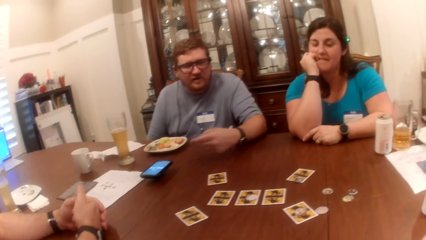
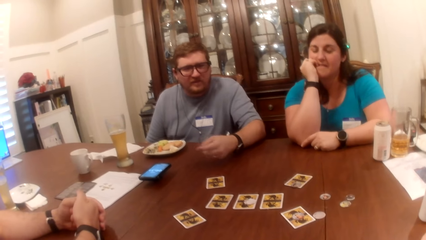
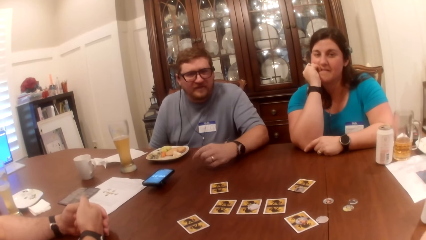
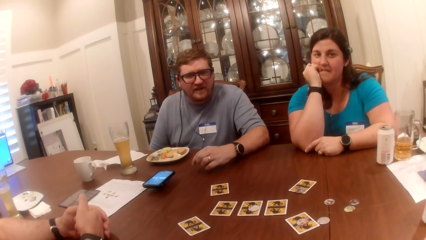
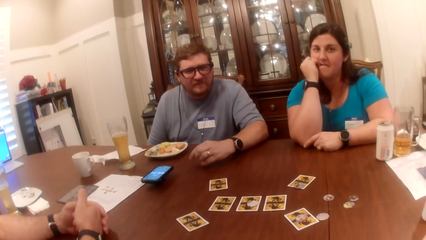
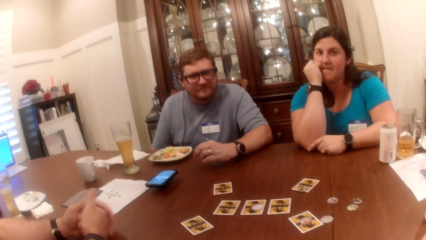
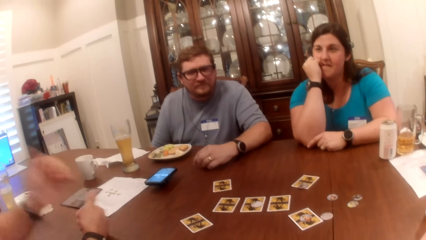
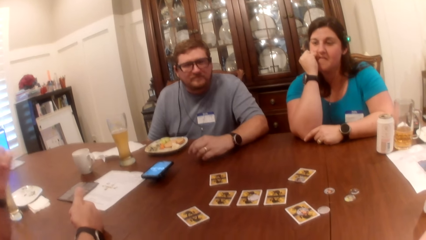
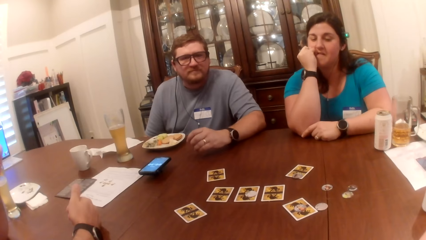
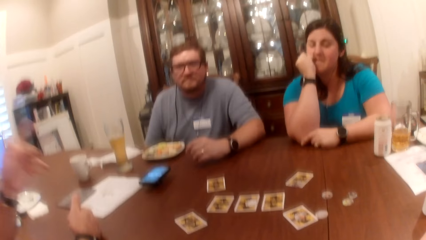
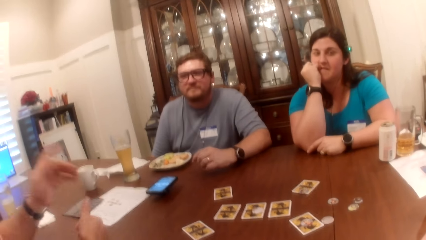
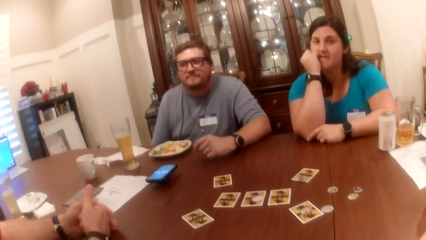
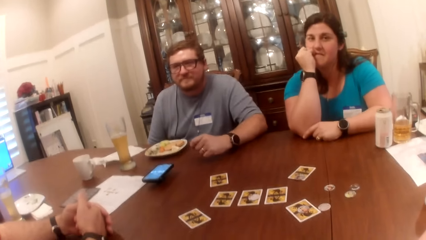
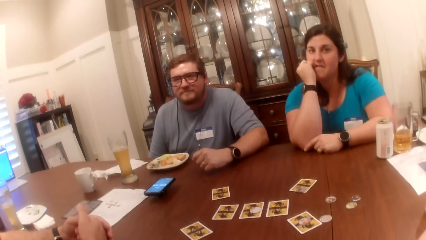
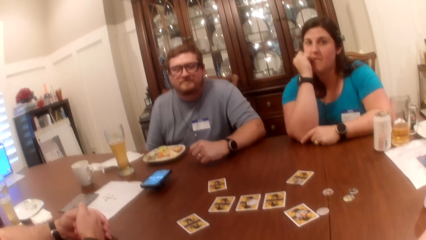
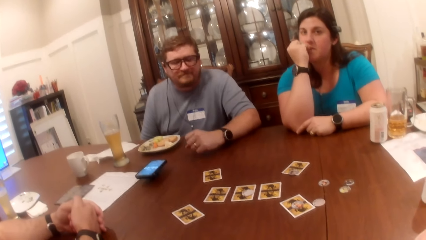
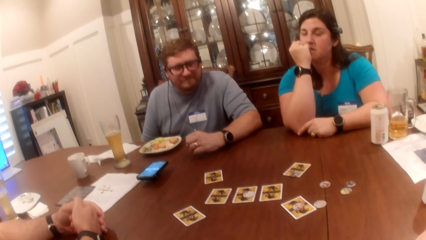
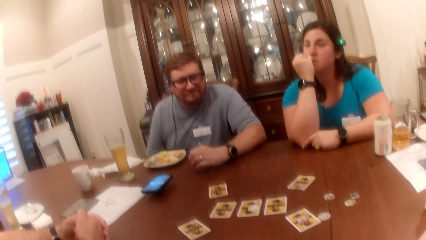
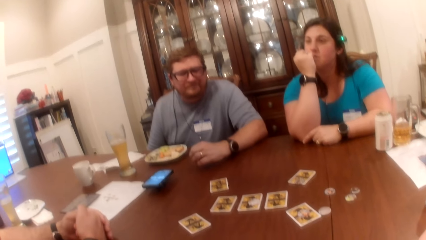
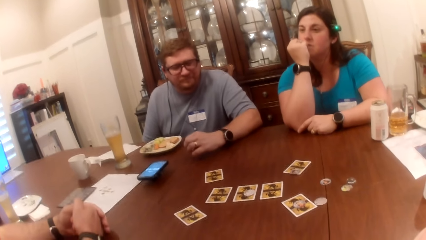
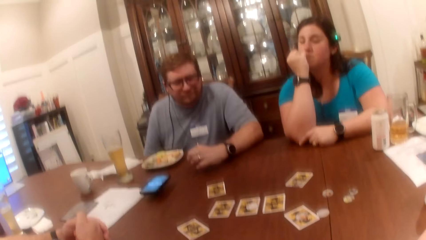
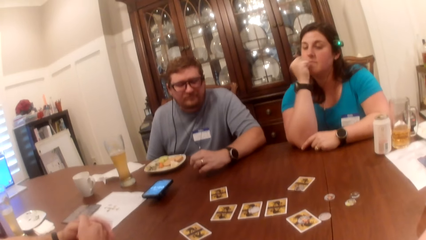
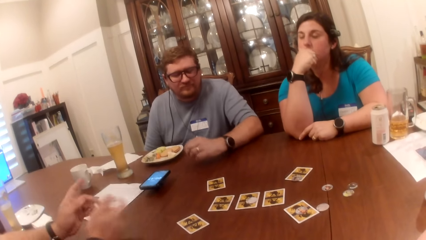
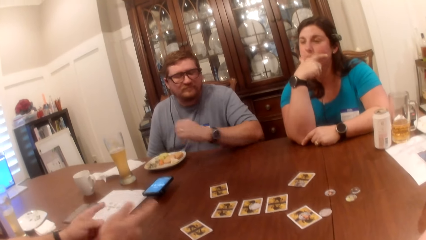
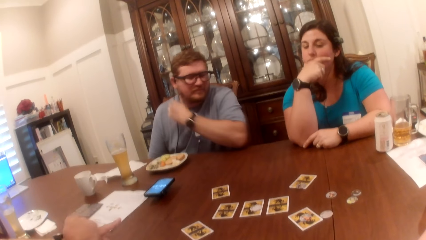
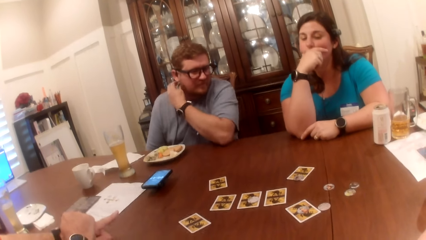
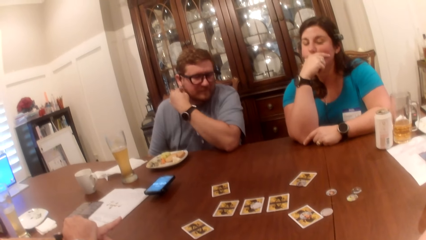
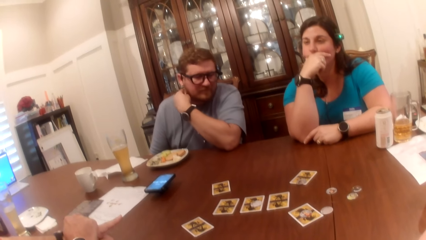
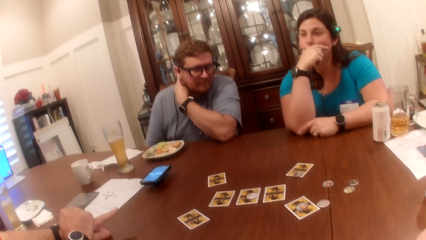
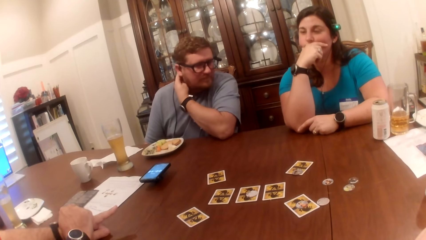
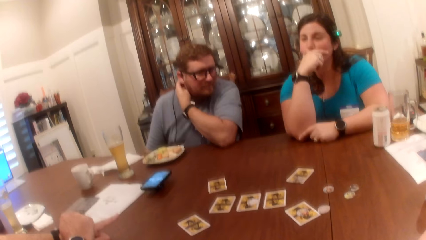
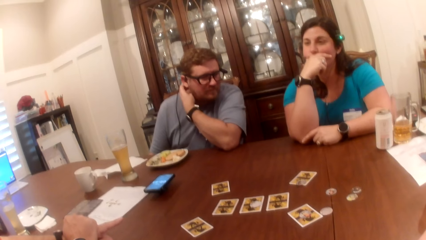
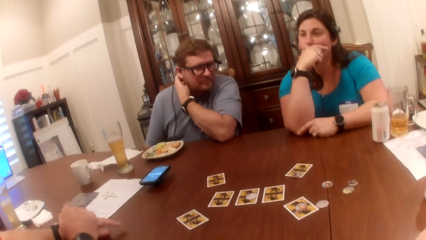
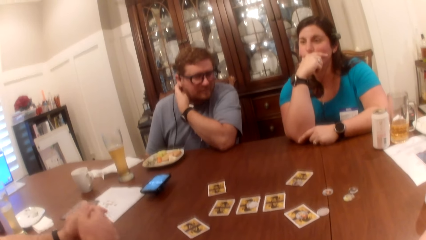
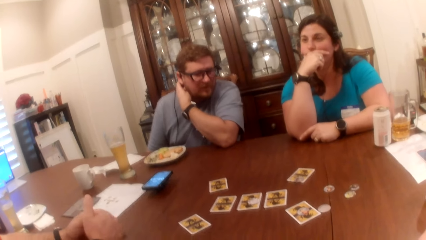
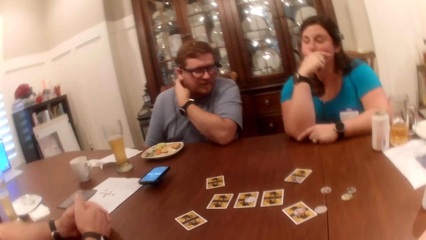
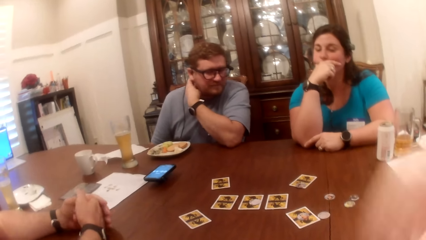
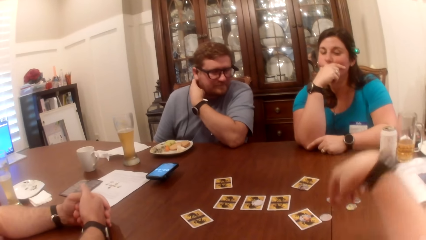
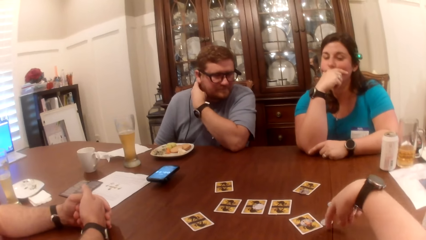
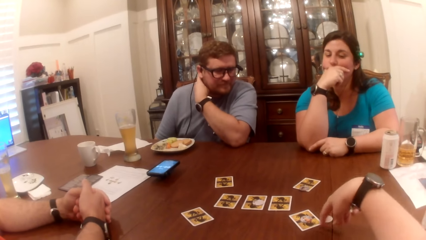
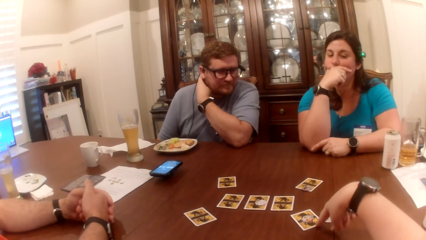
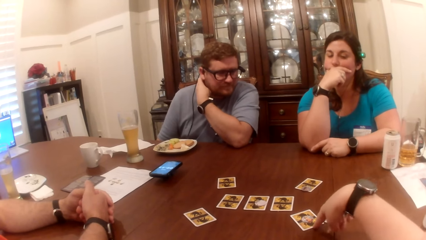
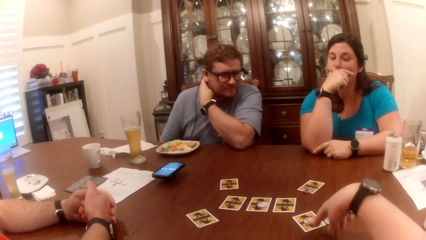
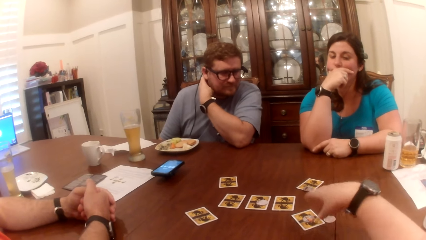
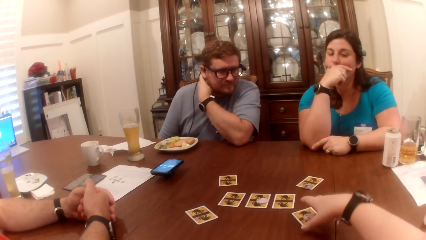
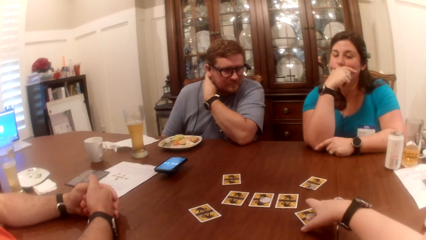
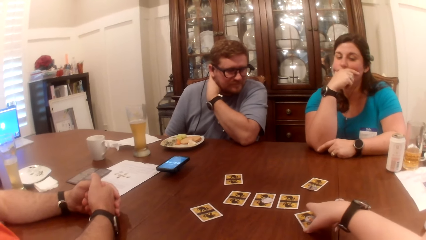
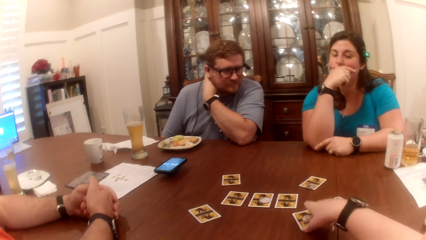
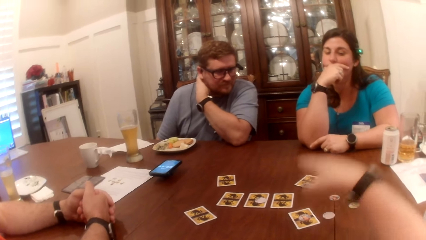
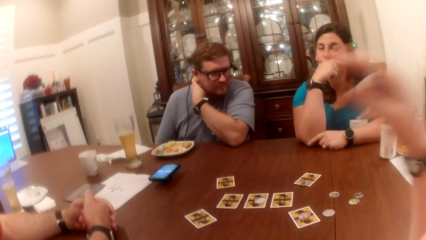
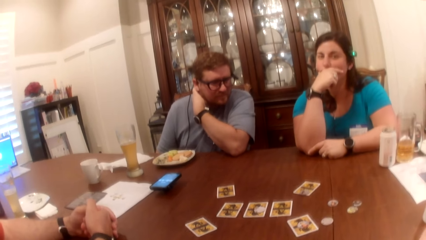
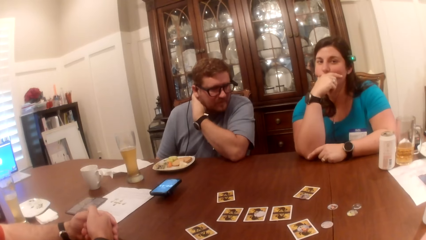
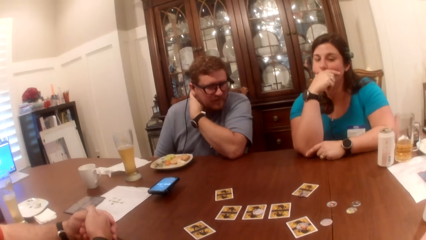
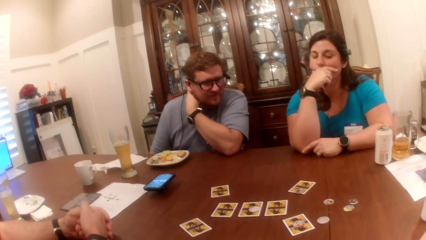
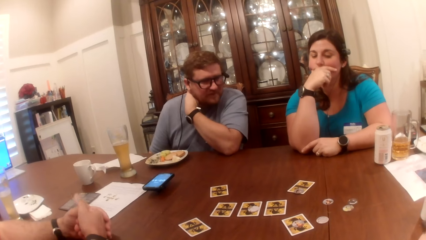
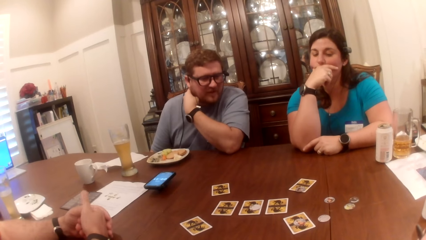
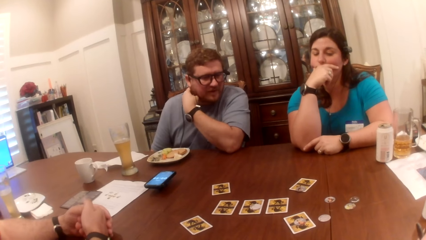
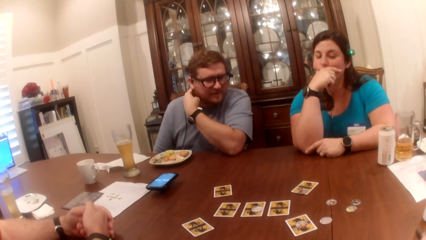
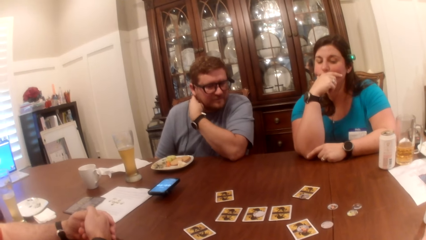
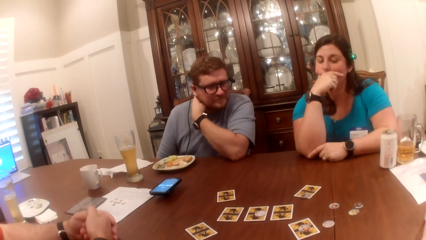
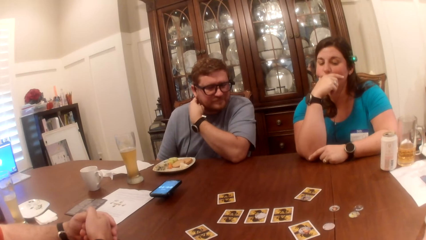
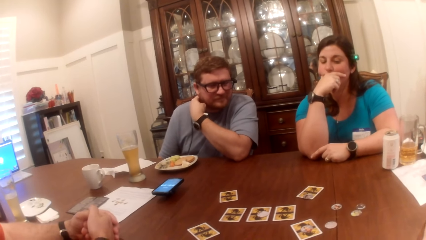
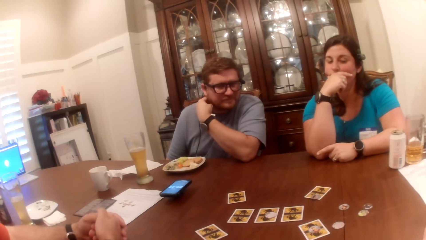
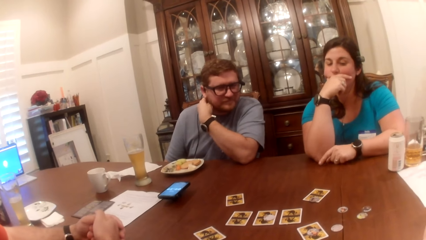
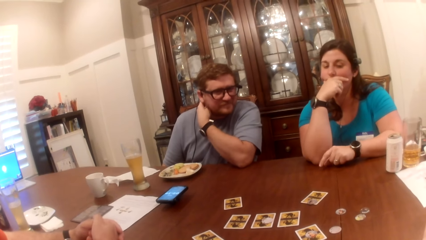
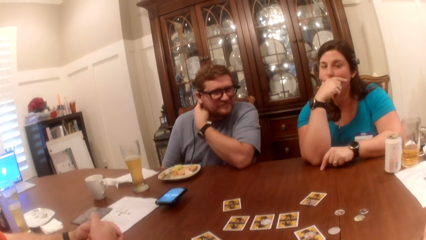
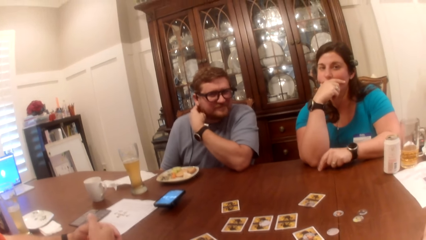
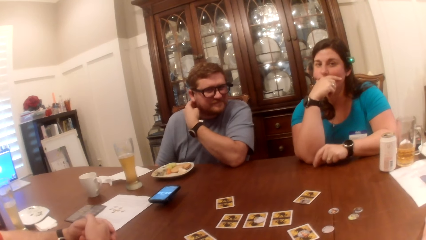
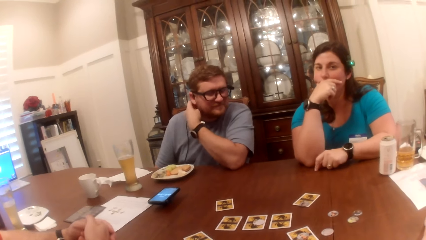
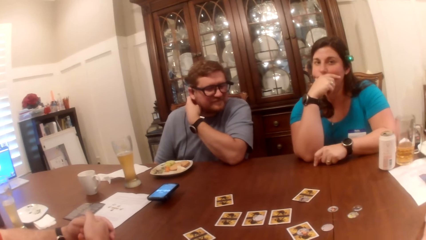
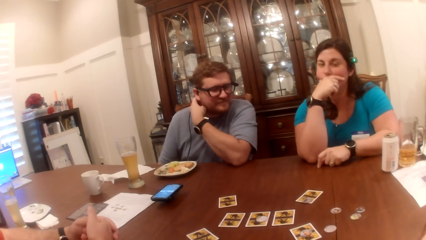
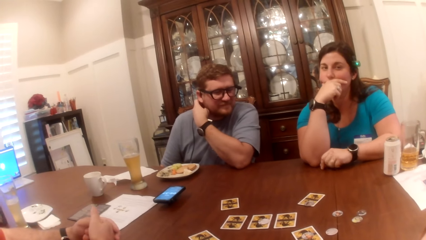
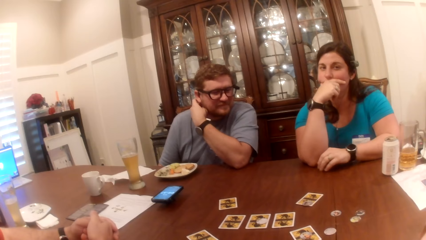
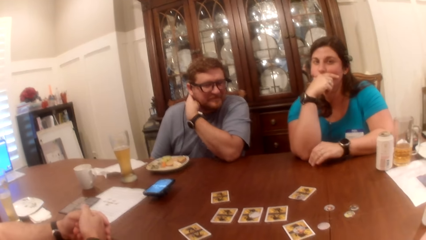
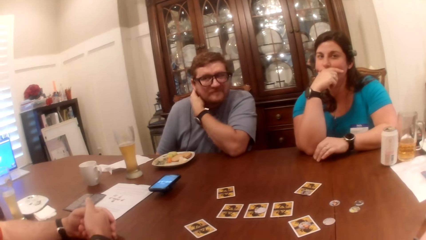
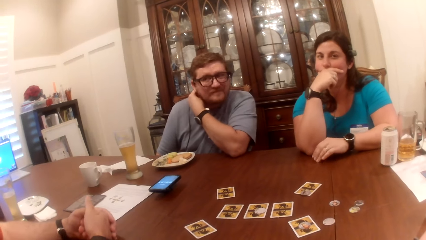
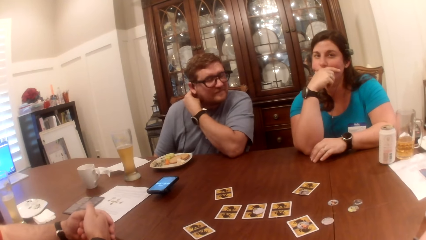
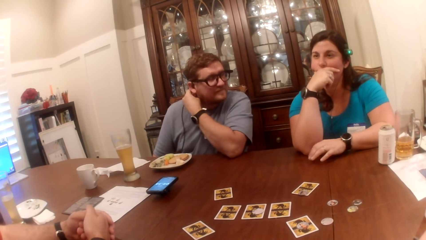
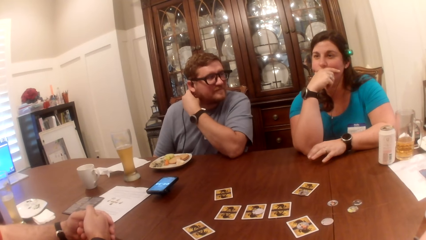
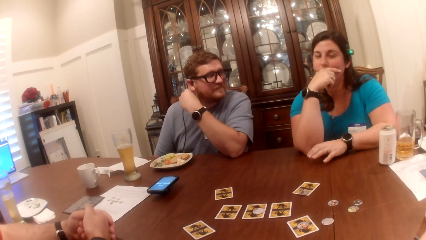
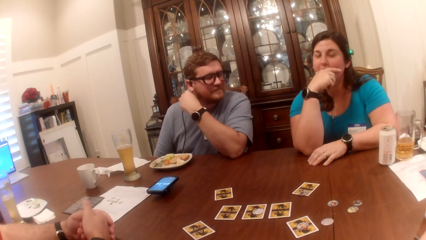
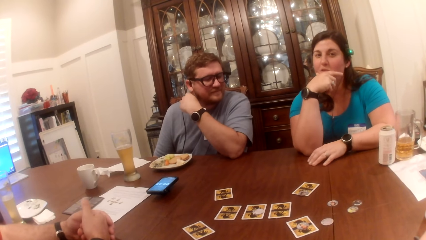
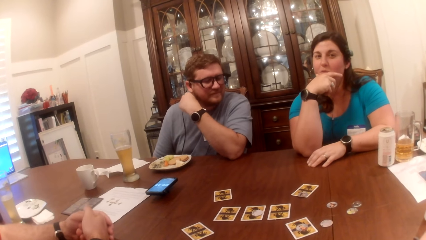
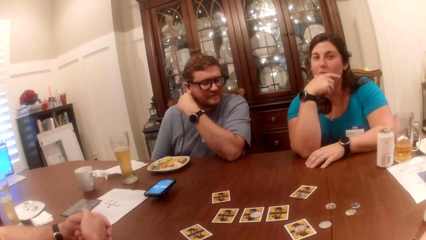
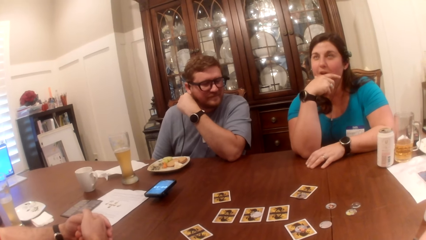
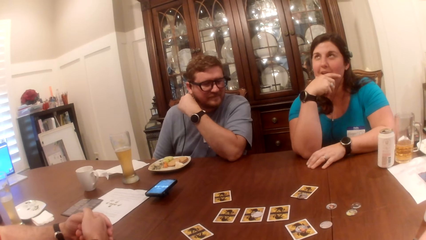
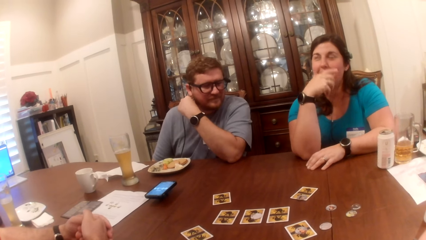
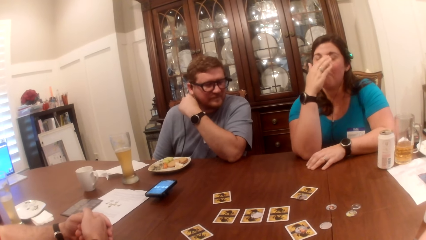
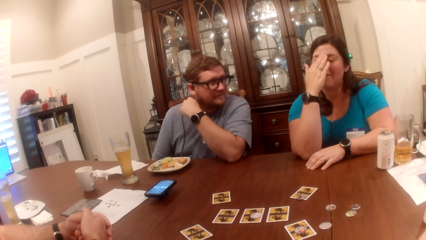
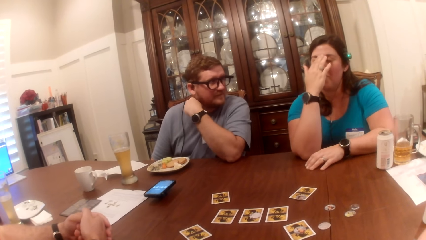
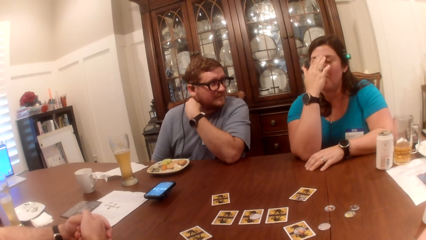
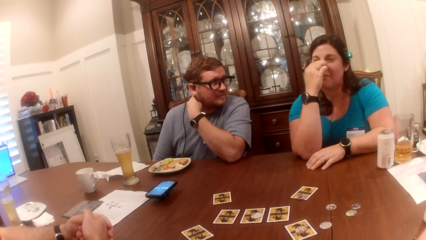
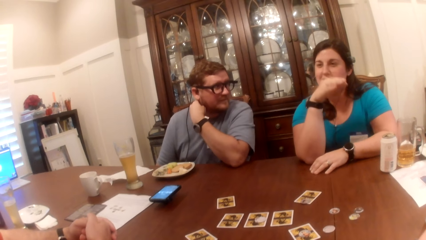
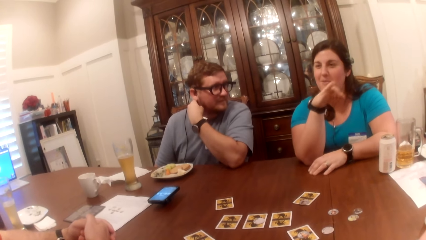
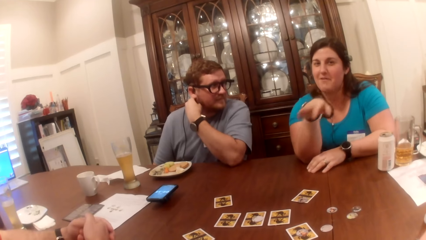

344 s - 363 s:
A man talks to the camera wearer. The man touches his face with his left hand. Another man scratches his neck with his left hand. The camera wearer looks around. She touches the card on the table with her right hand. A woman talks to the camera wearer.
